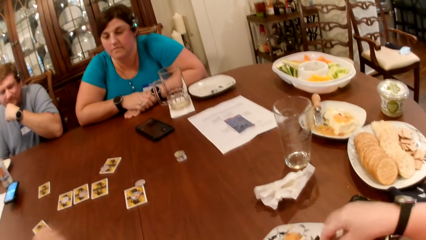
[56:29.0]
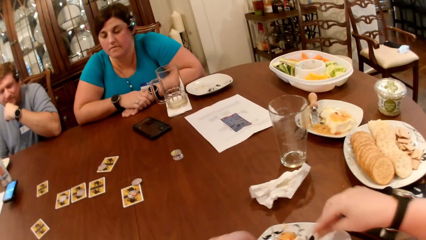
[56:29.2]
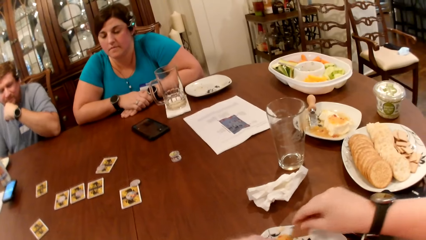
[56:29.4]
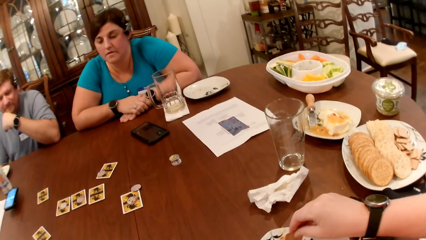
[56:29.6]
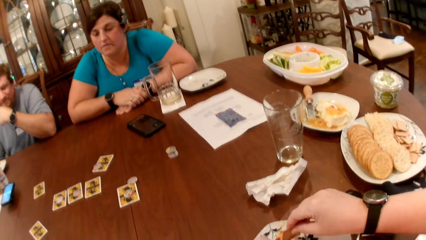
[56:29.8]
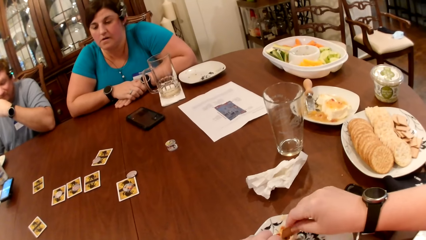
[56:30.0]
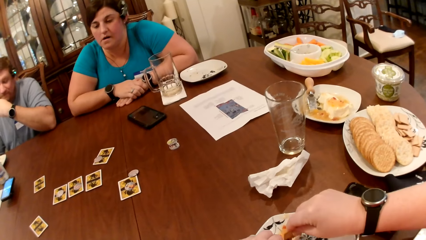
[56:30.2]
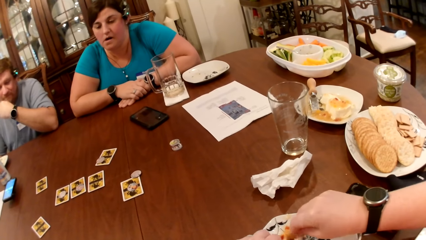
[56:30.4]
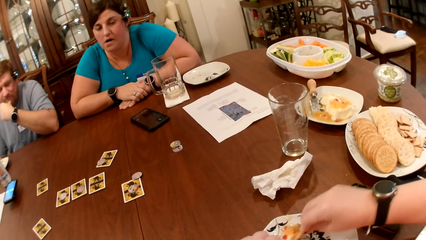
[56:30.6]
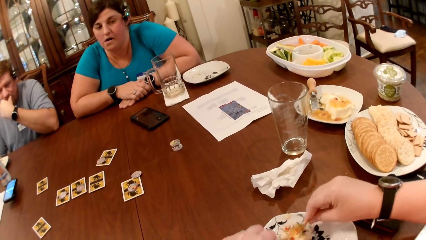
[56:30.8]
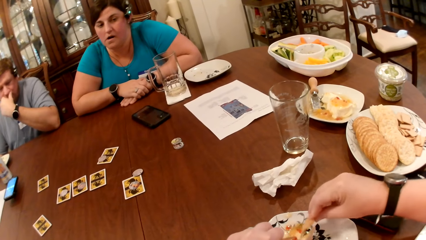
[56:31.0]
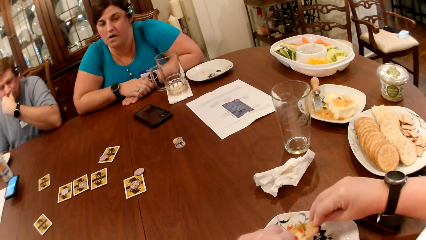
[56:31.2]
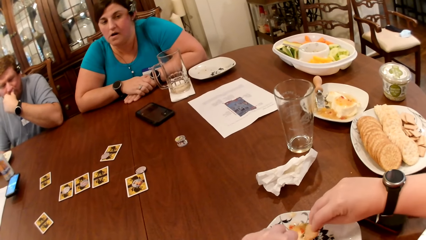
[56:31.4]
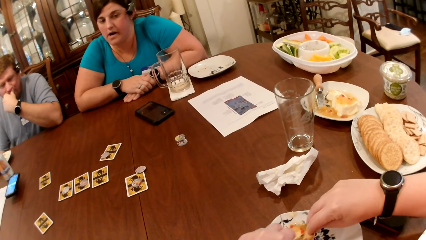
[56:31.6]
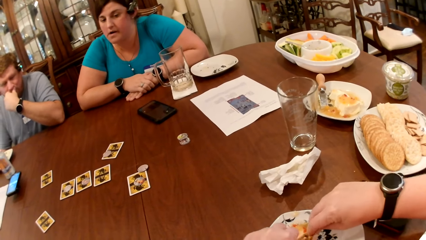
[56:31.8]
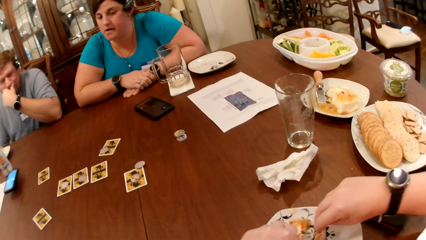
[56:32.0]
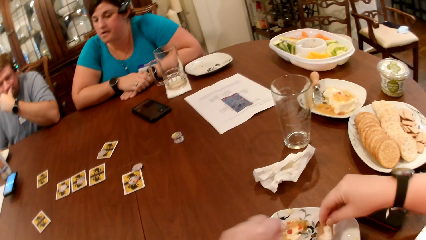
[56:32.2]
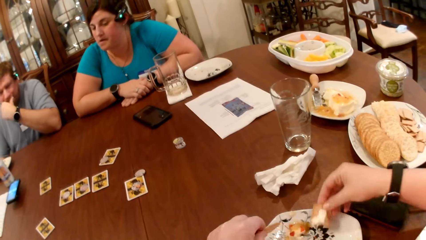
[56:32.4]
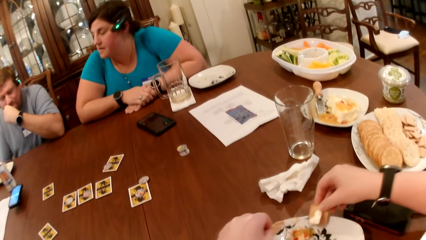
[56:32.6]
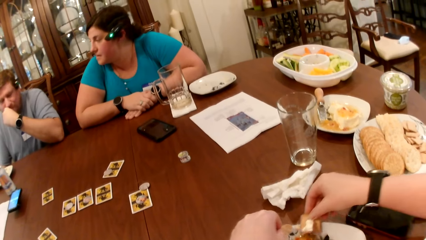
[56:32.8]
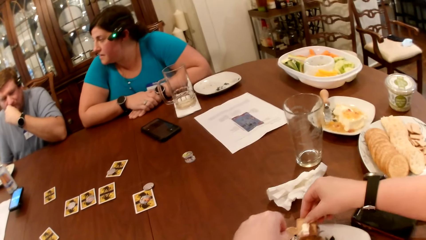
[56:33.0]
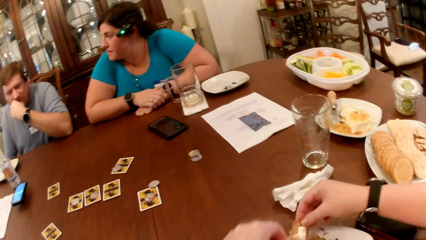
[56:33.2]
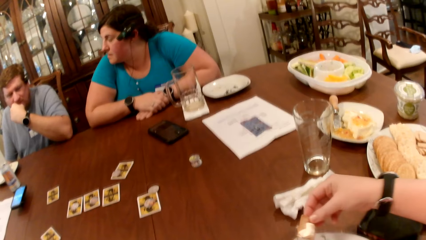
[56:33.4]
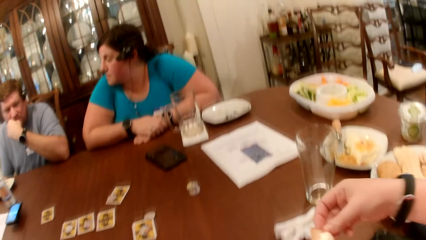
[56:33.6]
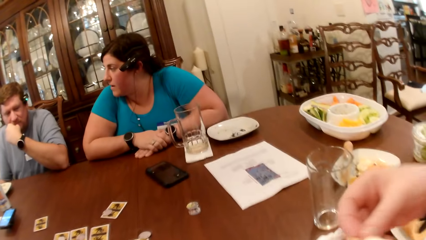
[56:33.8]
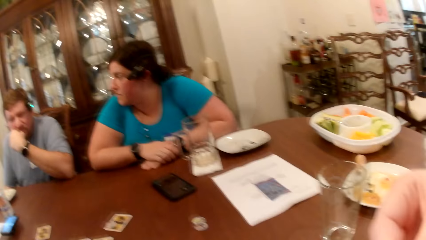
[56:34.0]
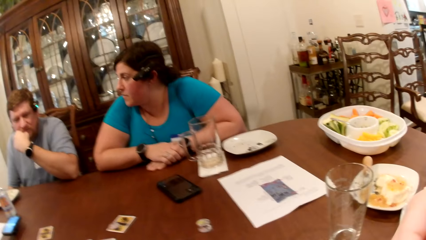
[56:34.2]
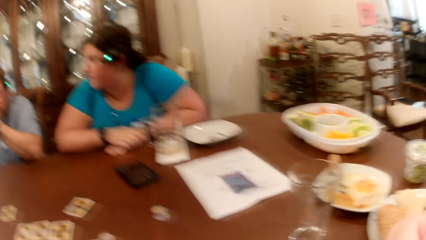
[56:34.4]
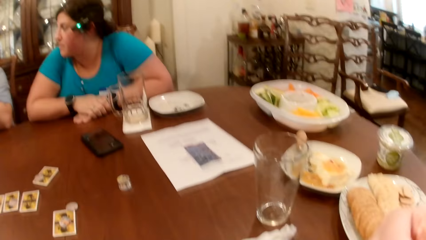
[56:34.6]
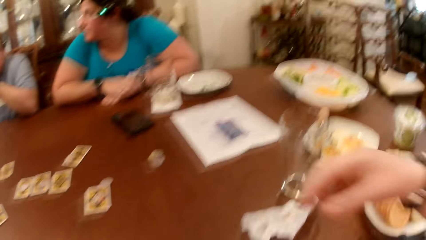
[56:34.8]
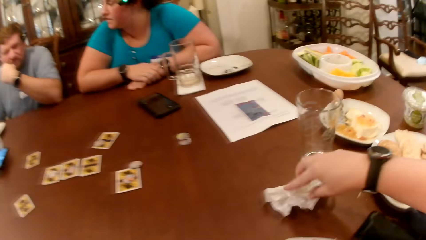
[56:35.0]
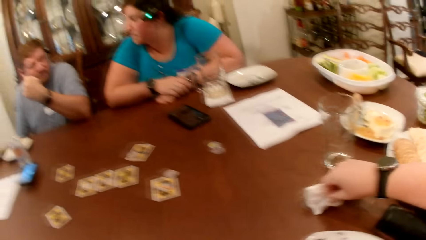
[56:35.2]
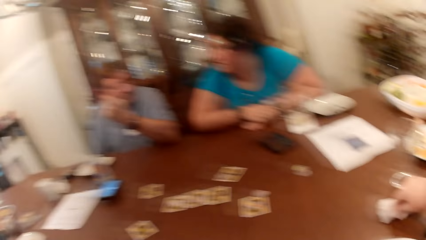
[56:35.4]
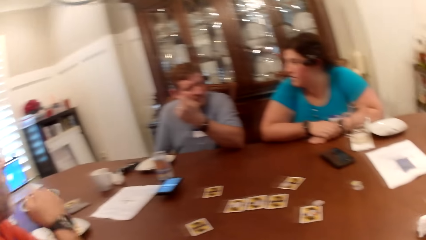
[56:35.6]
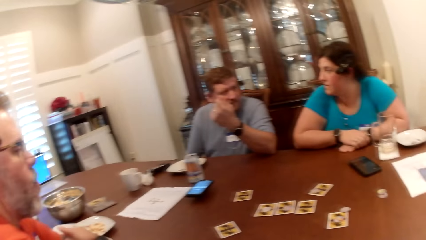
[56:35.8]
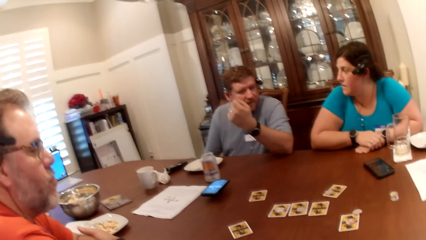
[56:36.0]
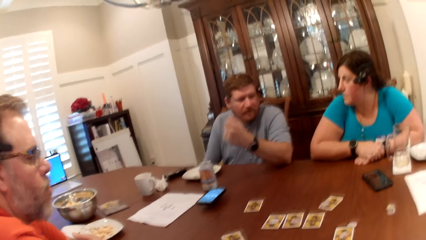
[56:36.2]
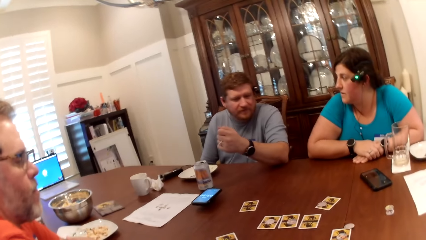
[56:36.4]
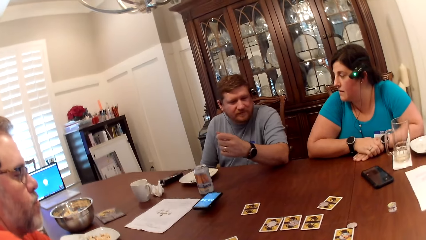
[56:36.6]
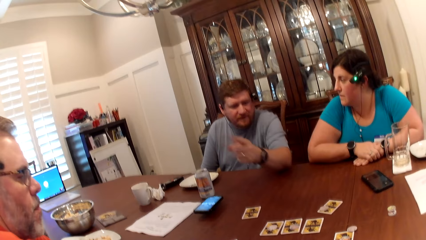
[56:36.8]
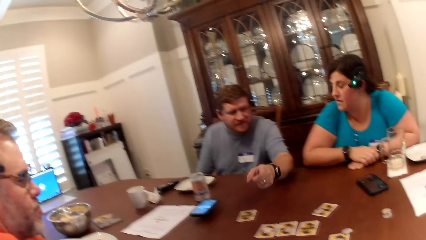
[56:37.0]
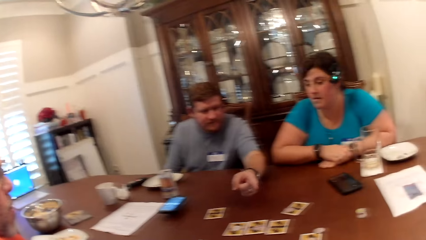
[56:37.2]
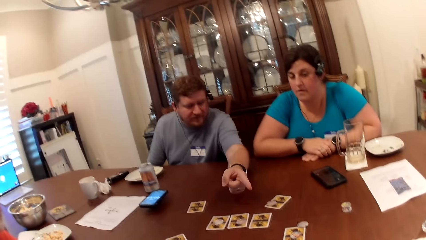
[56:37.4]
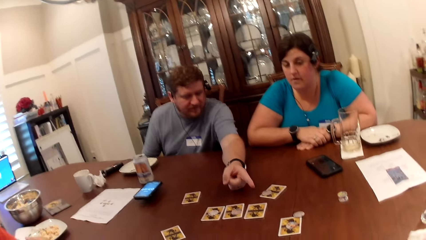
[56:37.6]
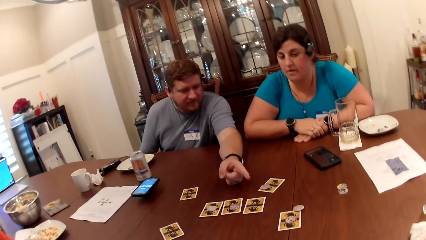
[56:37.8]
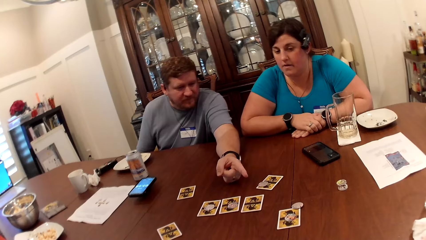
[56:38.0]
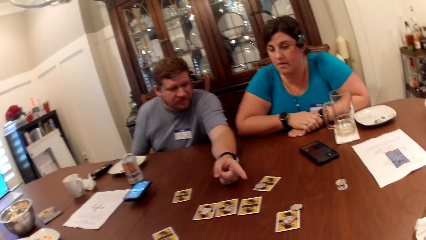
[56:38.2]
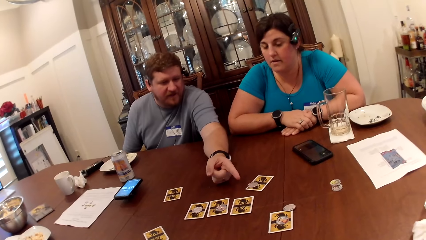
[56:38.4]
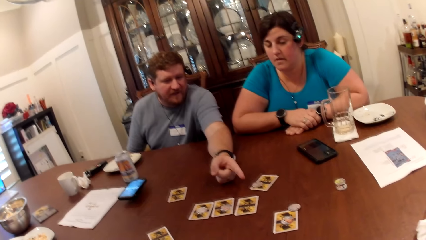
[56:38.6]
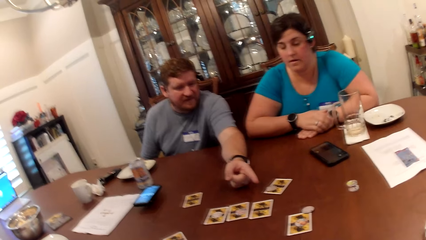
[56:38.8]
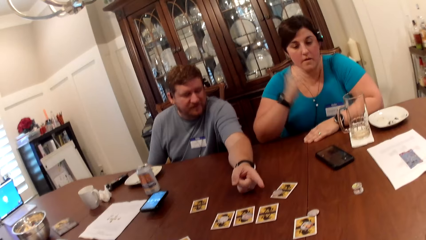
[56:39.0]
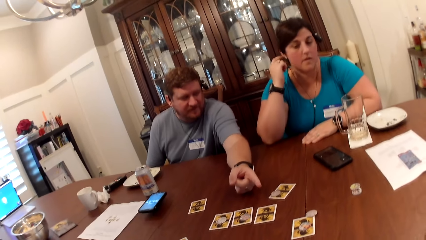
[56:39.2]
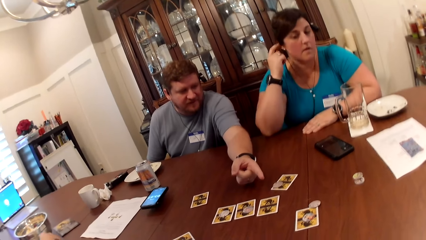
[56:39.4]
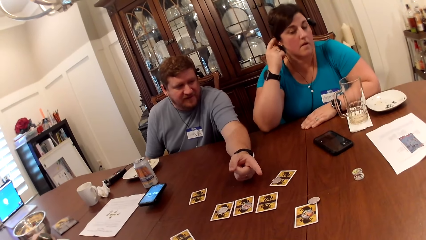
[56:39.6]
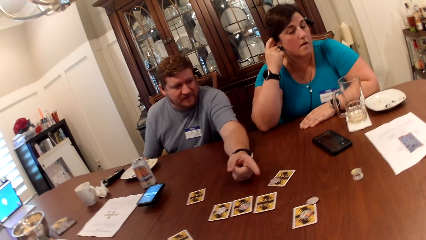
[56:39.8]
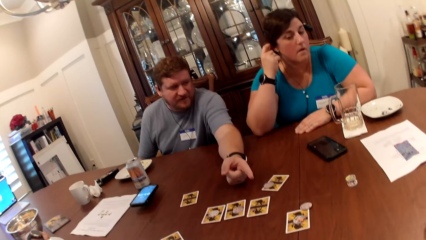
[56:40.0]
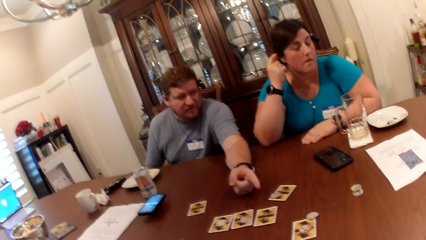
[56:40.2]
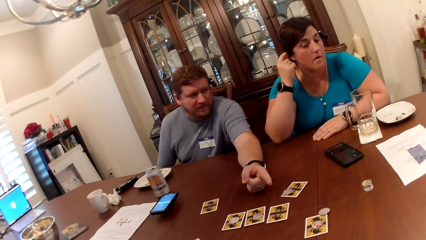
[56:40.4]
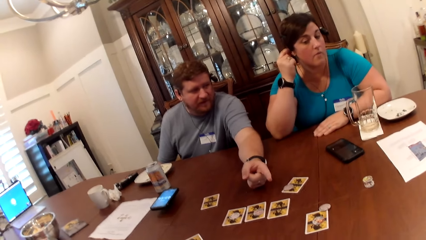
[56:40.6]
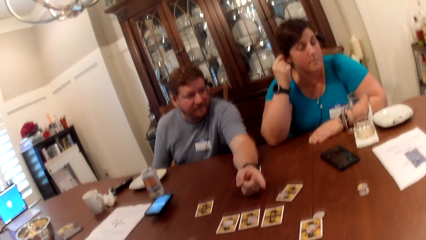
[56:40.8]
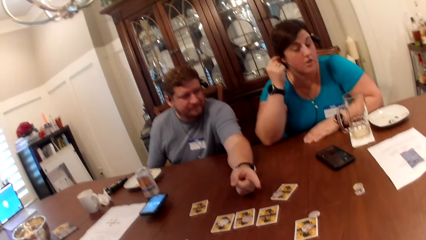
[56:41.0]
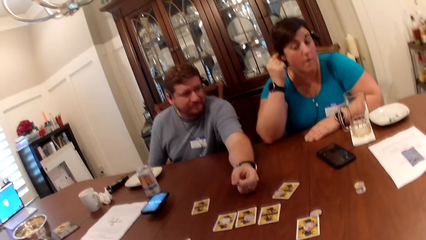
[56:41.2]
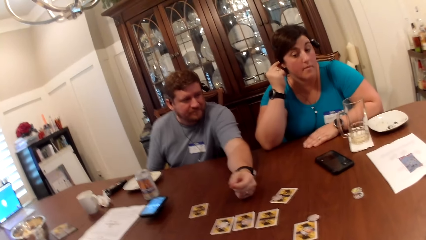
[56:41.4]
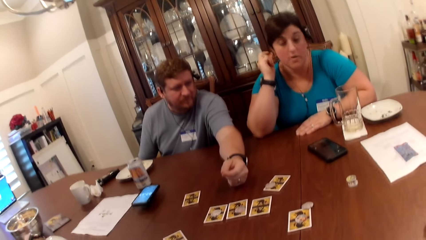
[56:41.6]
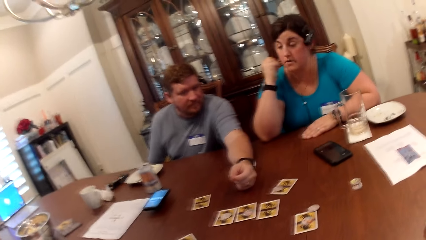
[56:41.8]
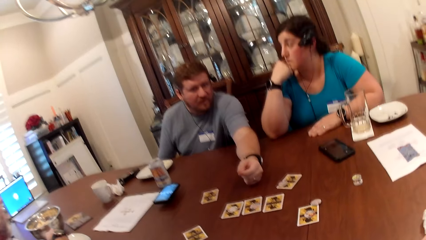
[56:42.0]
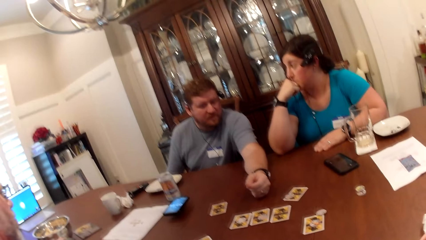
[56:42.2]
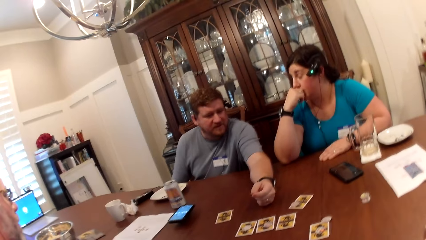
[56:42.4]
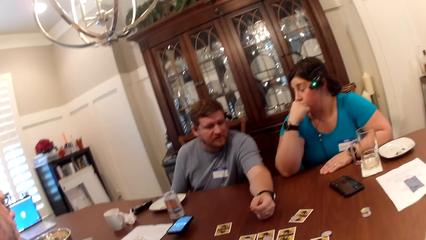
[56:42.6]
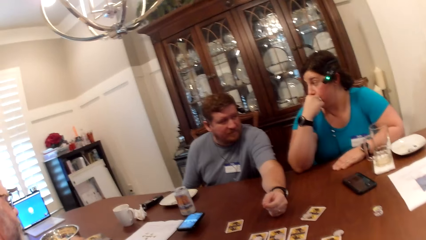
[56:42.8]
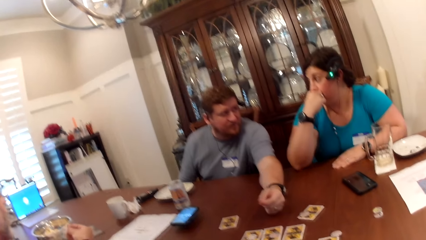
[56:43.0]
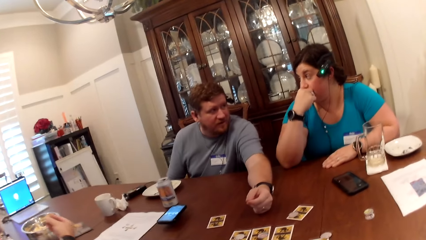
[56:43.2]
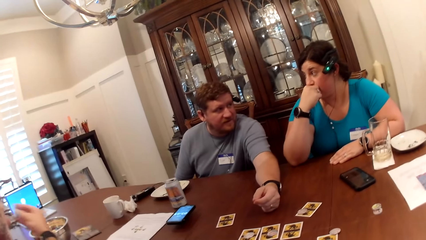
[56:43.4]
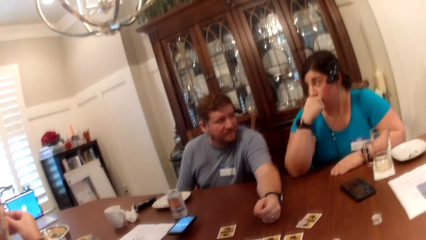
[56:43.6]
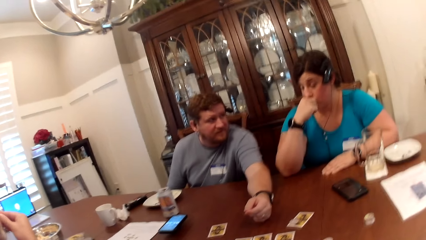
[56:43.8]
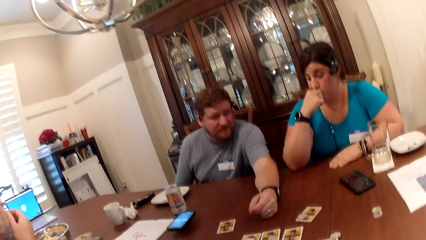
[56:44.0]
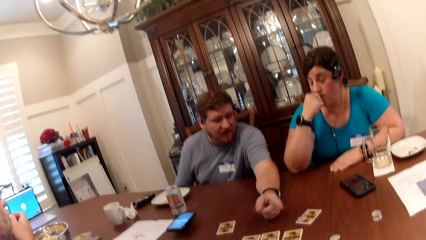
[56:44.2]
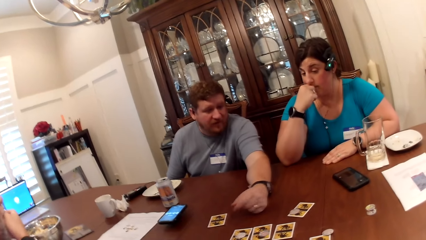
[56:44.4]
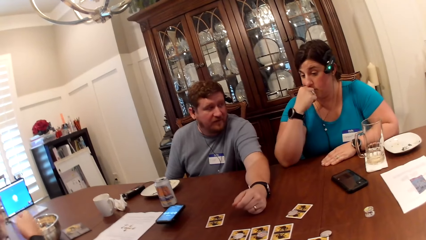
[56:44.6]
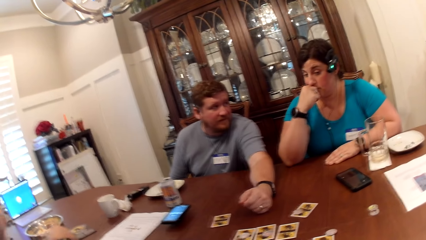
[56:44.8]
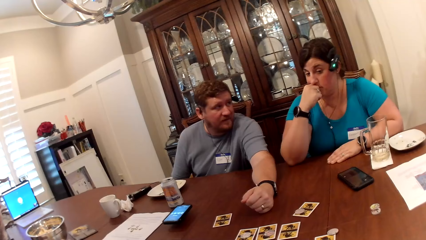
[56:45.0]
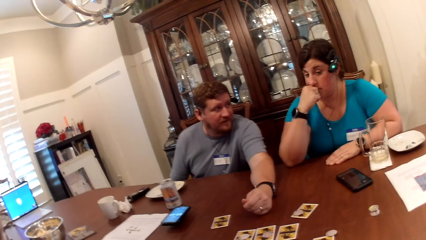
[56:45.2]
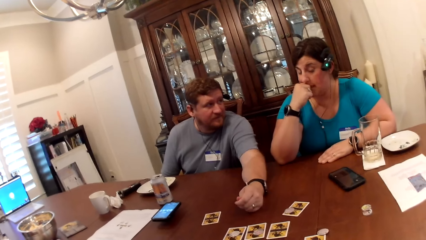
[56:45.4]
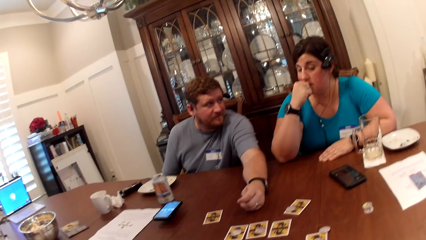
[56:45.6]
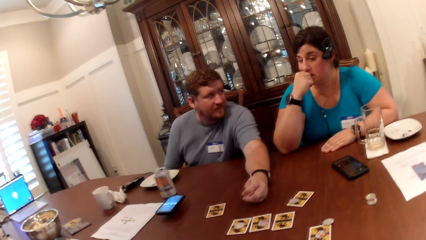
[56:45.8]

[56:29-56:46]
The camera wearer converses with a man and a woman. She takes some whipped cream with the cookie in her left hand. She puts the cookie in her mouth. The woman converses with the man. The camera wearer cleans her hand on a serviette on the table. The man converses with the camera wearer and the woman. The camera wearer looks around. The man points at the camera wearer. The woman scratches her ear with her right hand. The woman converses with the man. The man converses with the camera wearer and the woman.
